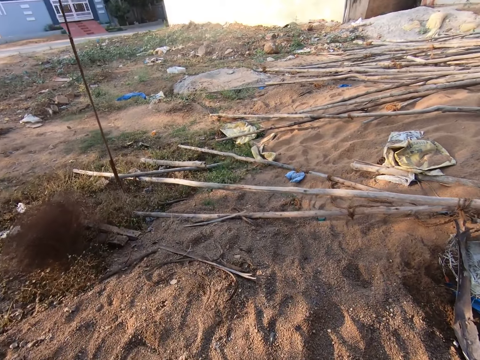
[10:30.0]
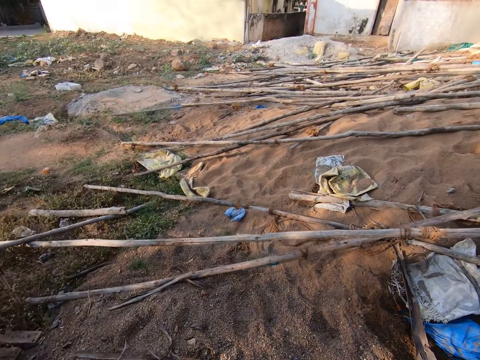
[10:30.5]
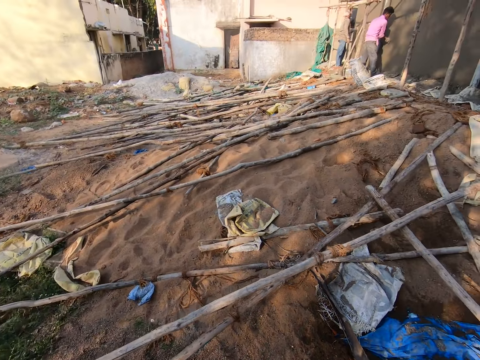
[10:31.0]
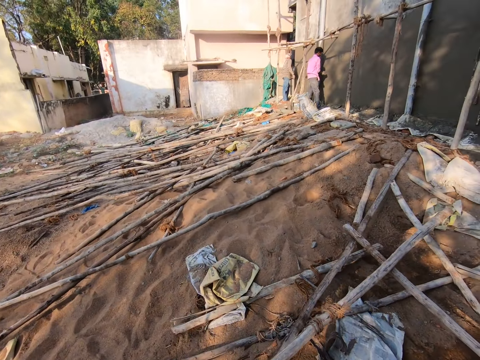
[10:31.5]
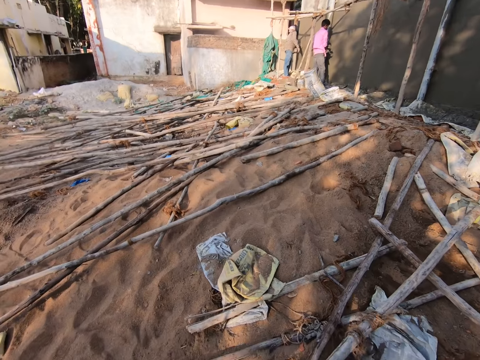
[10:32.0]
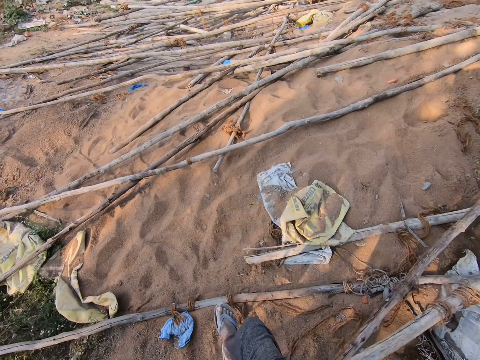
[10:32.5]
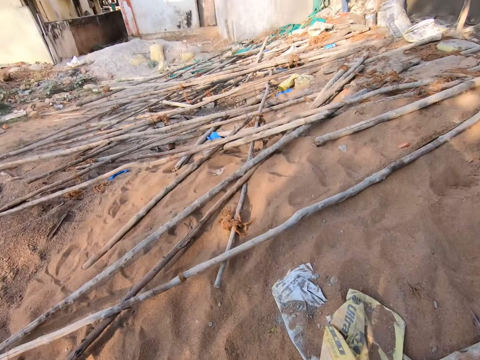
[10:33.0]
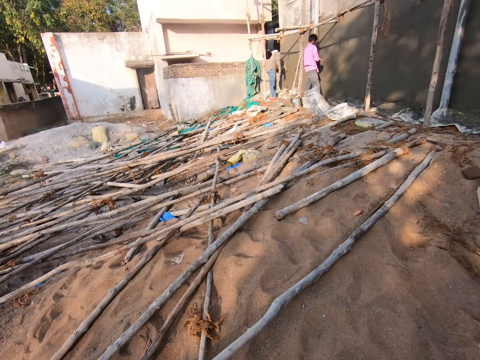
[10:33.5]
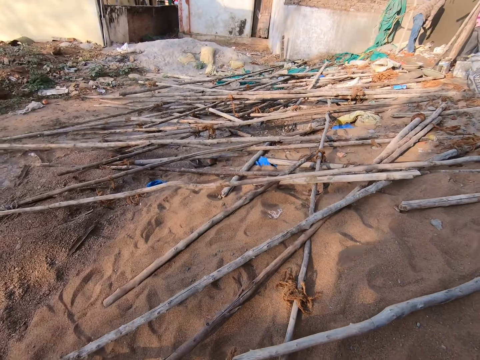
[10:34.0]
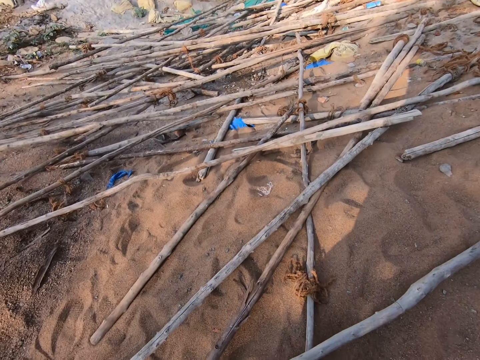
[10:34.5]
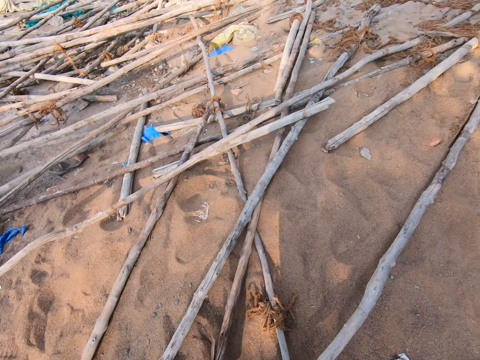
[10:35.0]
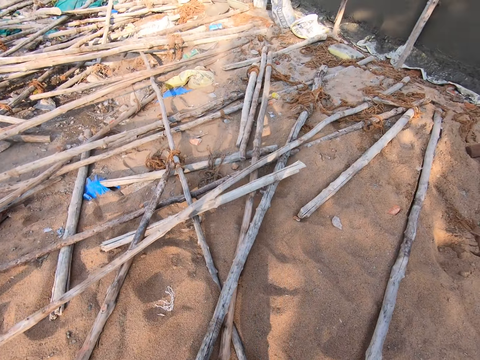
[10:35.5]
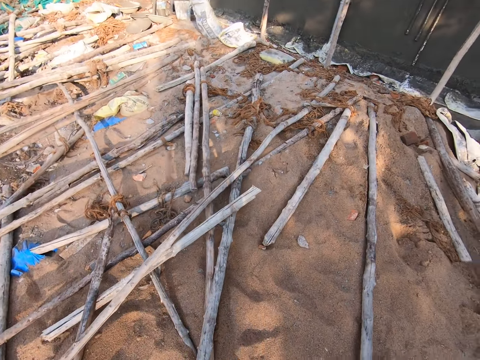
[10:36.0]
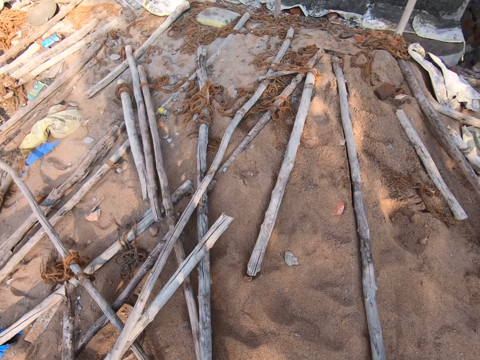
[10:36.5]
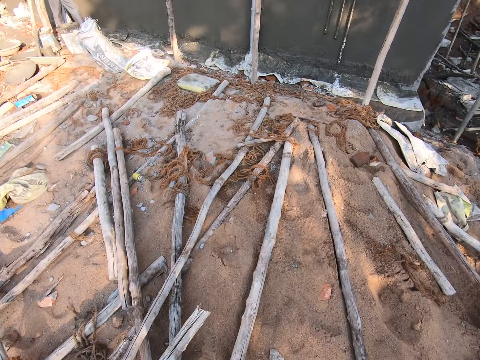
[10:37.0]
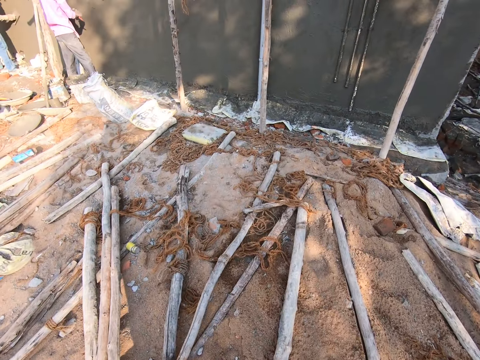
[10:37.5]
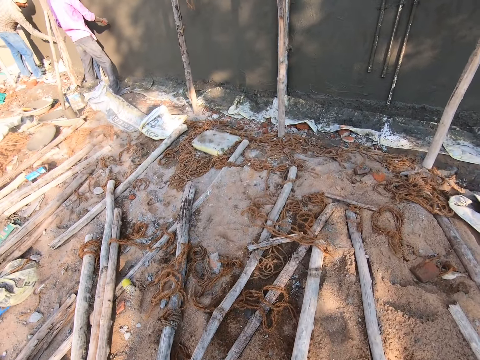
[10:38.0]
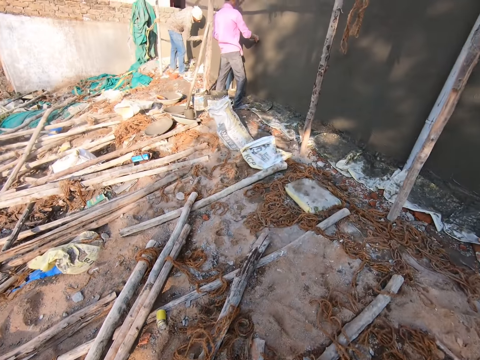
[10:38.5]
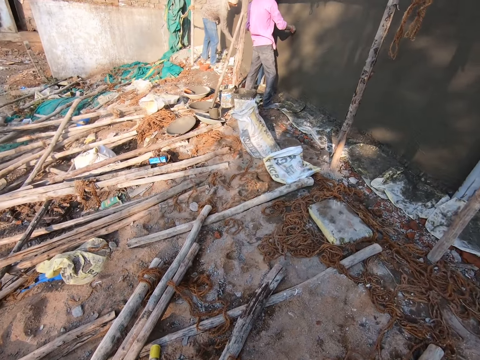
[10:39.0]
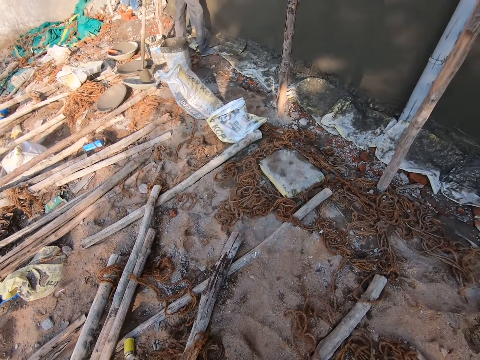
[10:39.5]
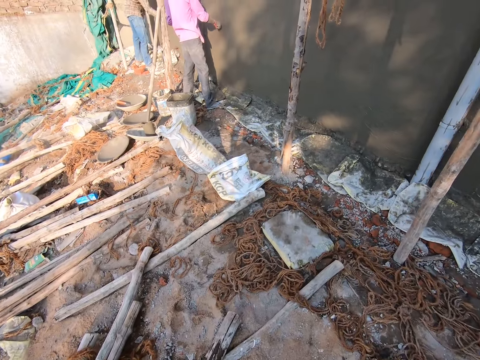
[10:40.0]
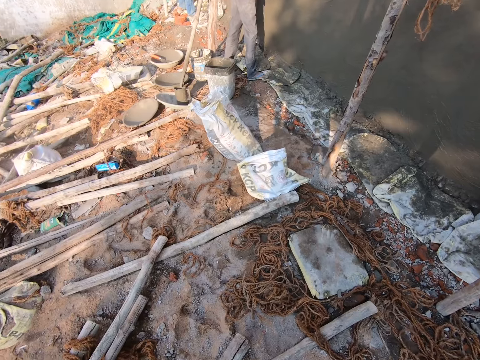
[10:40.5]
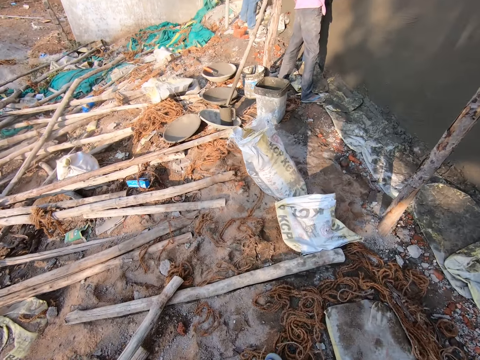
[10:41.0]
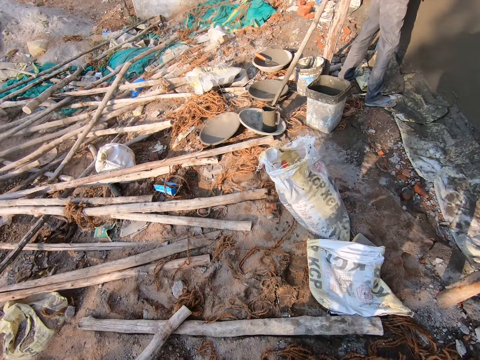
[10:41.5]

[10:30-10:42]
The camera wearer walks in the site. They look around.

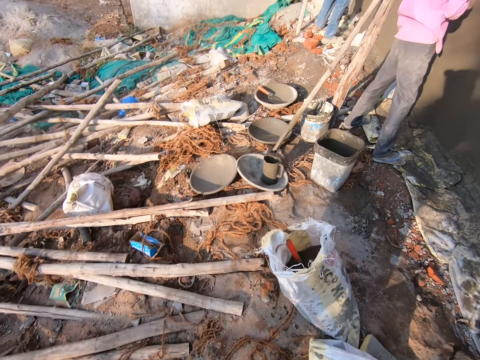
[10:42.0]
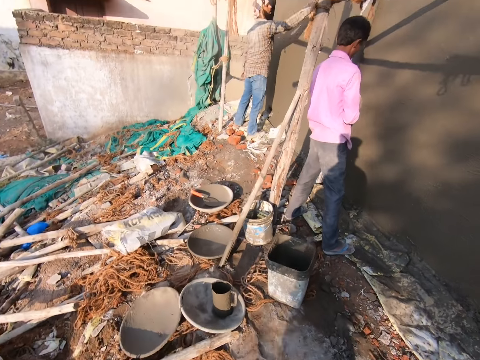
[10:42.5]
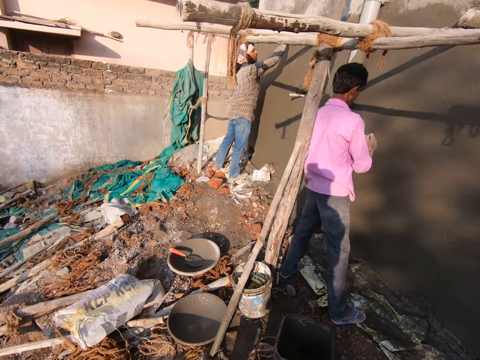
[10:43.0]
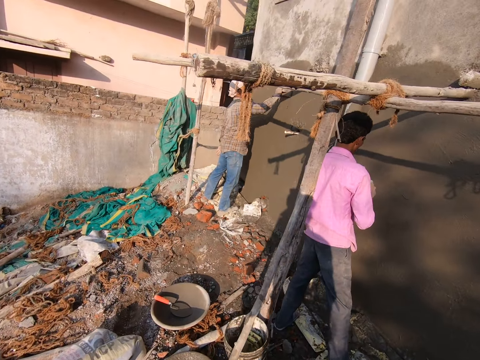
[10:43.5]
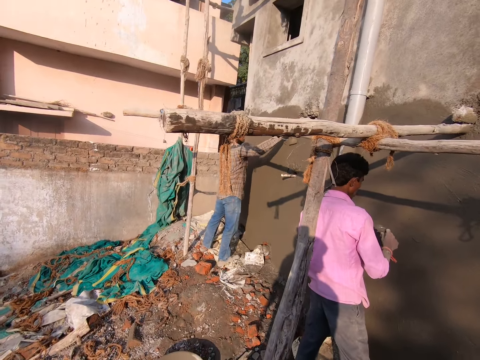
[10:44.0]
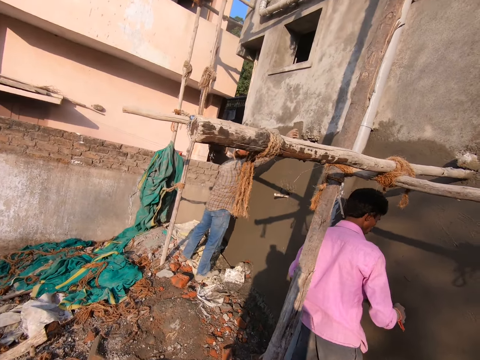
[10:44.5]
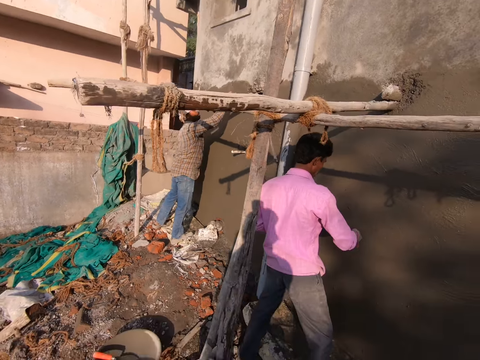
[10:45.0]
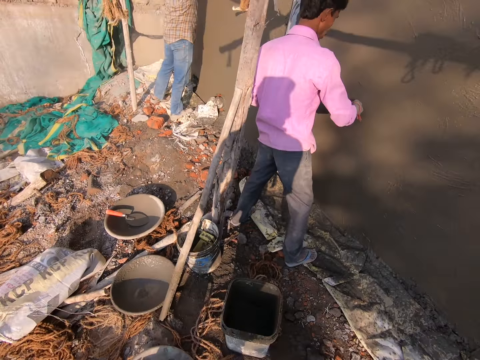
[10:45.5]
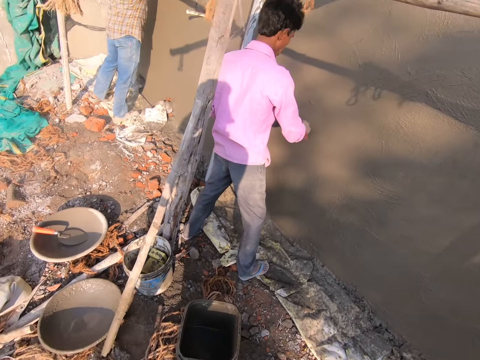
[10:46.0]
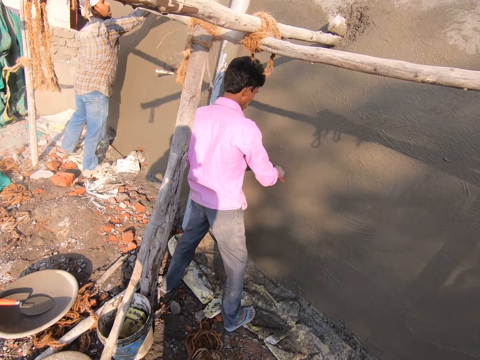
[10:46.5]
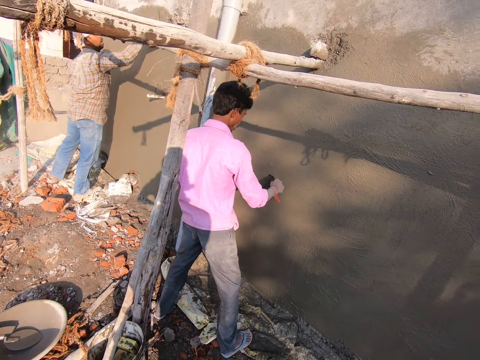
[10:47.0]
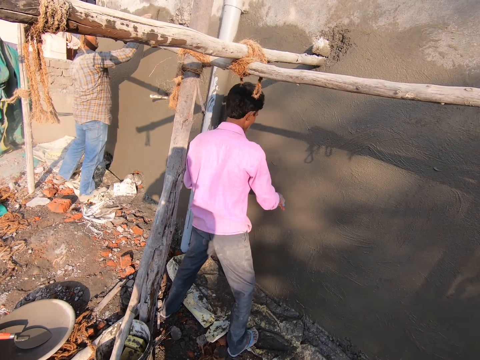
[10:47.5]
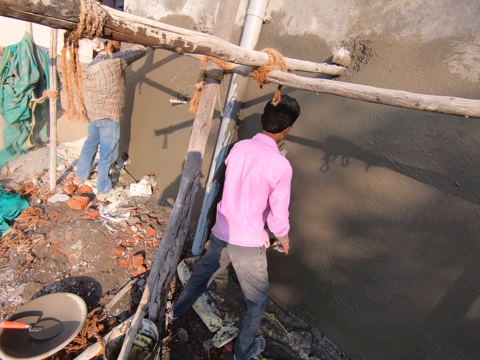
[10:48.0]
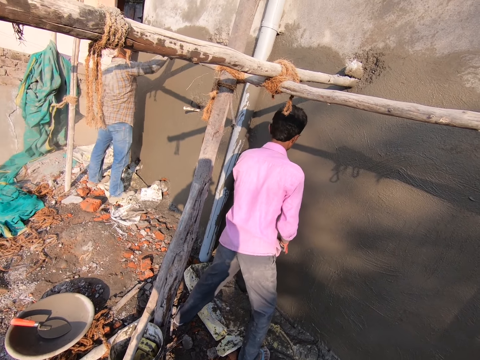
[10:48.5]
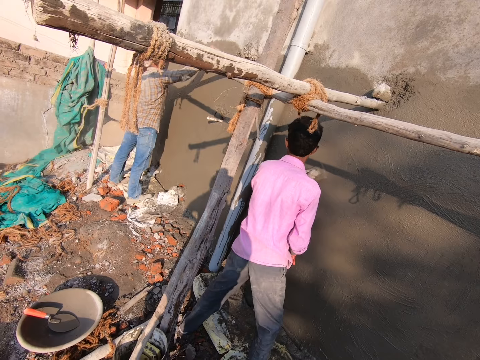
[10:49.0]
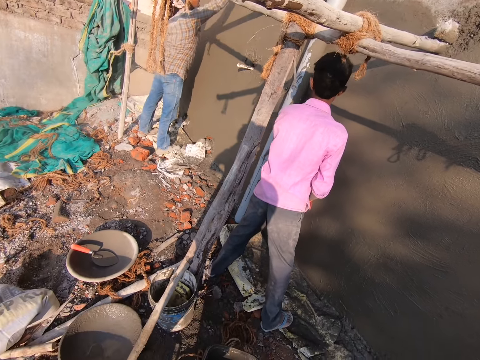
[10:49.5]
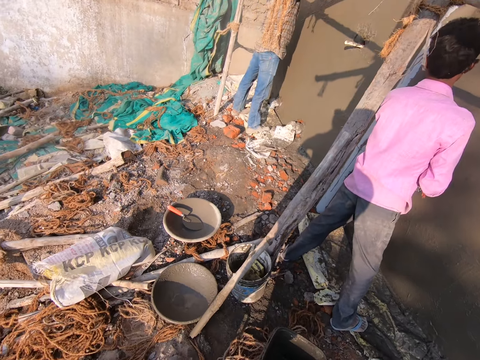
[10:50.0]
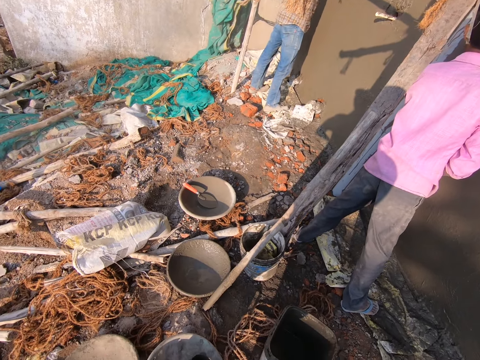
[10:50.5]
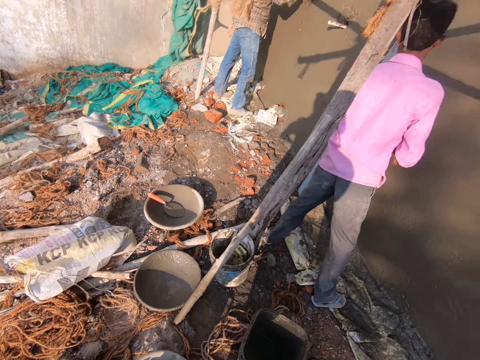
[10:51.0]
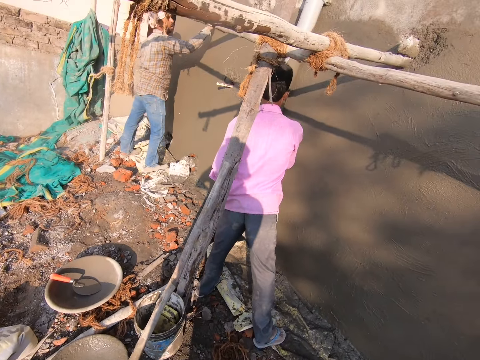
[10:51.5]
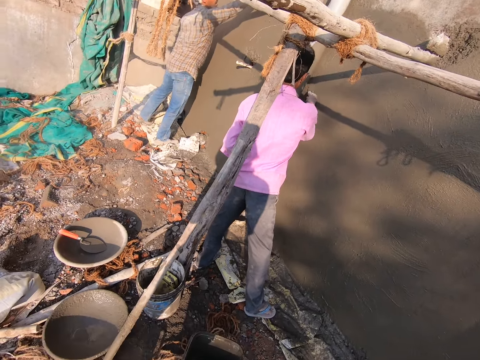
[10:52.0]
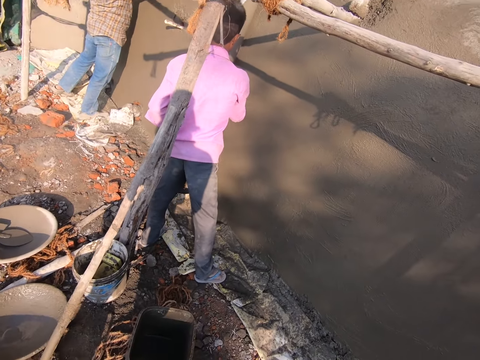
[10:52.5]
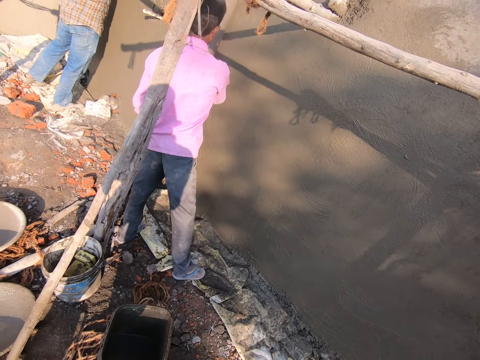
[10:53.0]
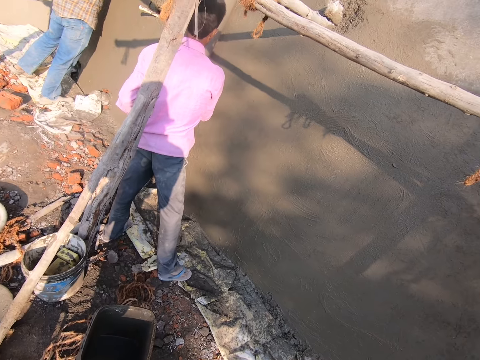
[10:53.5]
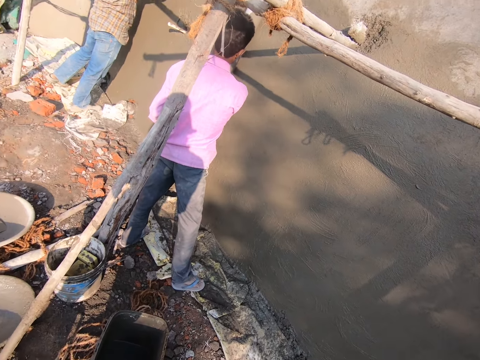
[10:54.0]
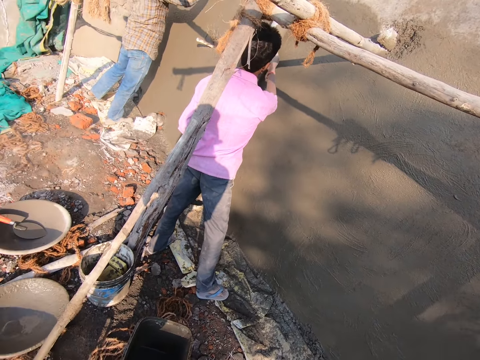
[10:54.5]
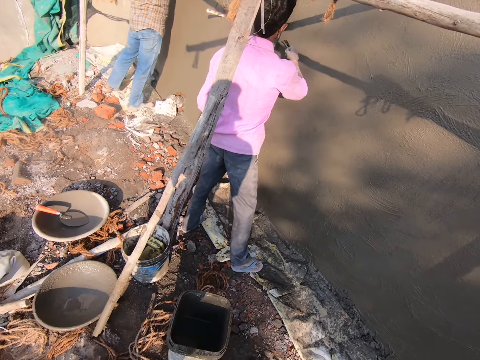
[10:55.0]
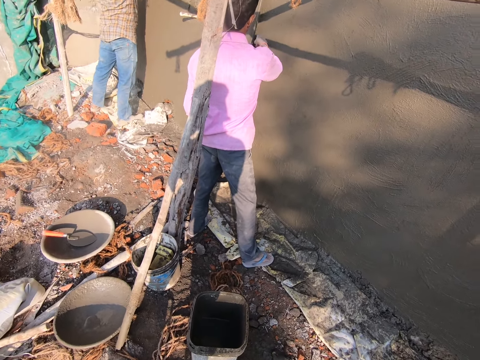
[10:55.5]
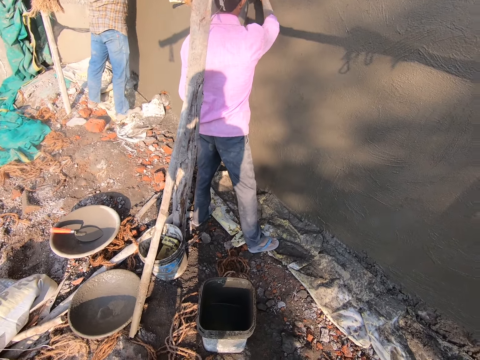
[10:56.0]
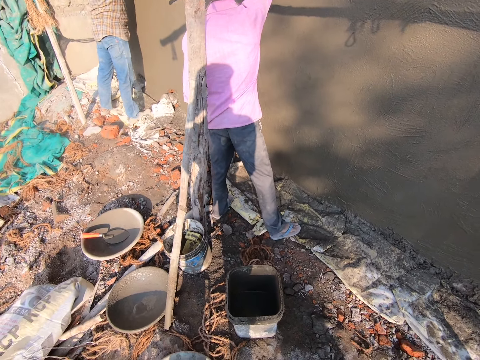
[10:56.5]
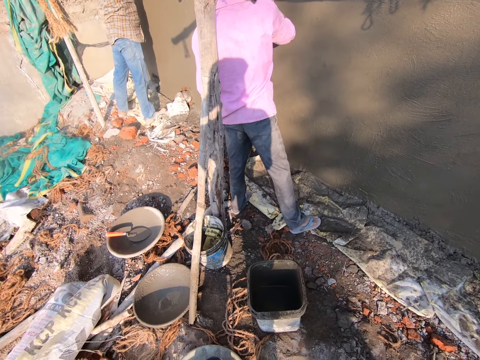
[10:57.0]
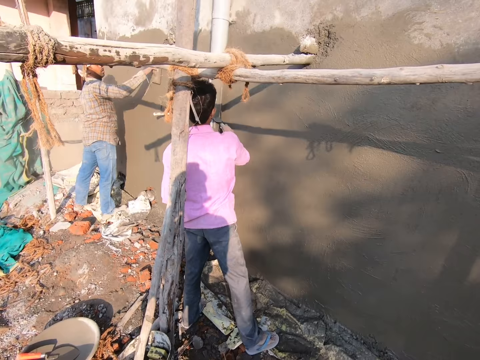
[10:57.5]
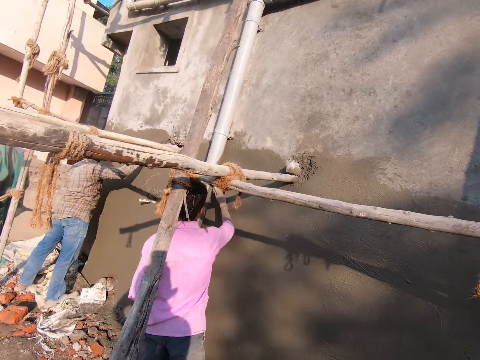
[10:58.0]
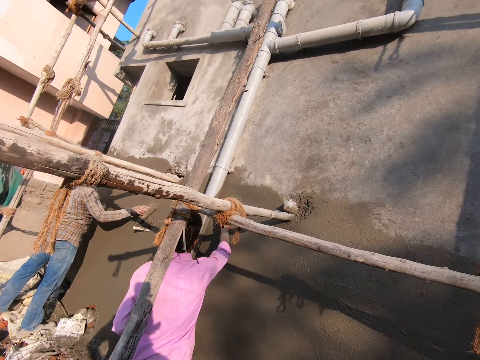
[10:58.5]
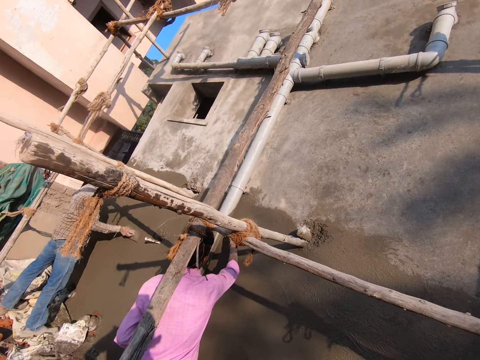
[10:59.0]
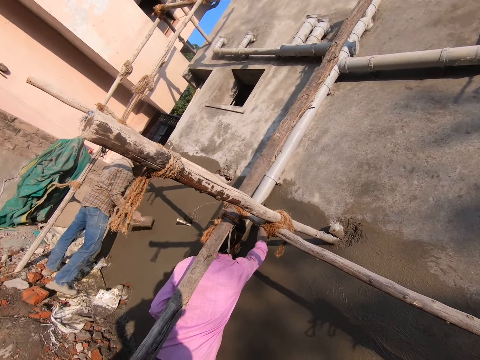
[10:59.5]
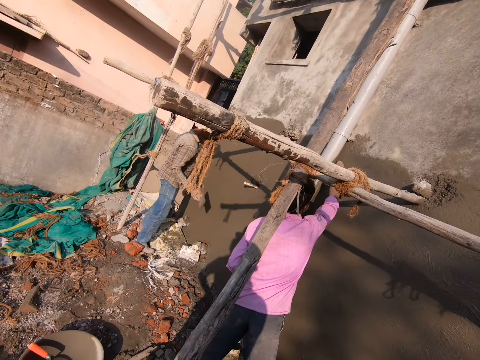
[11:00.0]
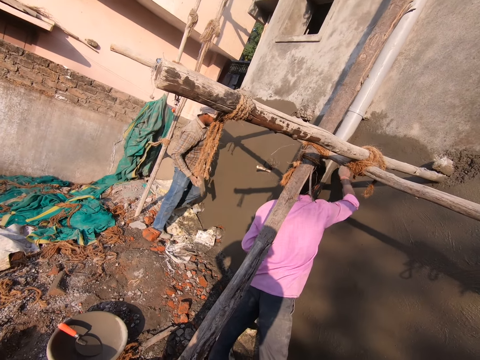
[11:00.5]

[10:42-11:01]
The camera wearer converses. A man plasters. Another man plasters a wall. The camera wearer looks around. A man plasters the wall.
